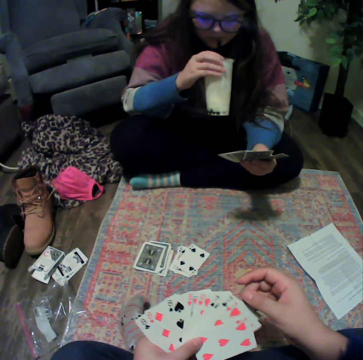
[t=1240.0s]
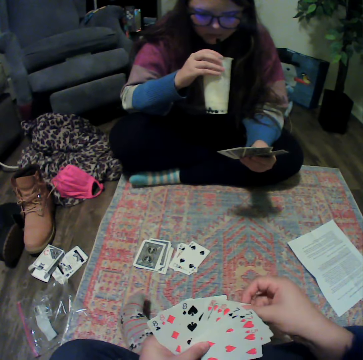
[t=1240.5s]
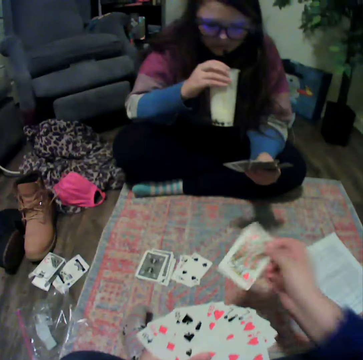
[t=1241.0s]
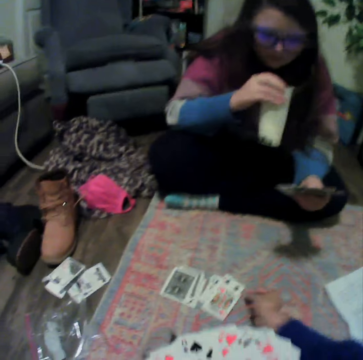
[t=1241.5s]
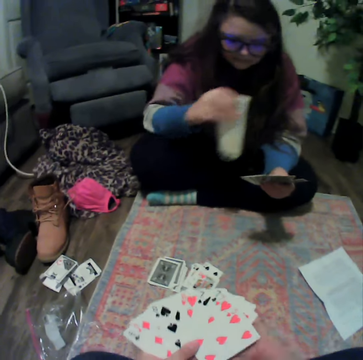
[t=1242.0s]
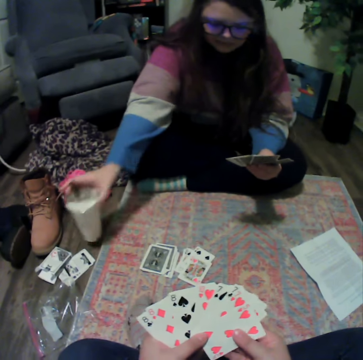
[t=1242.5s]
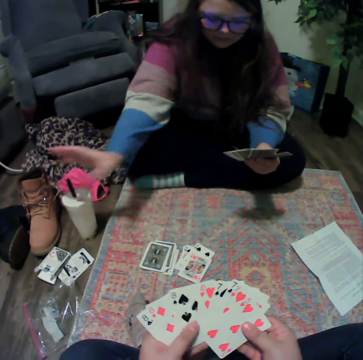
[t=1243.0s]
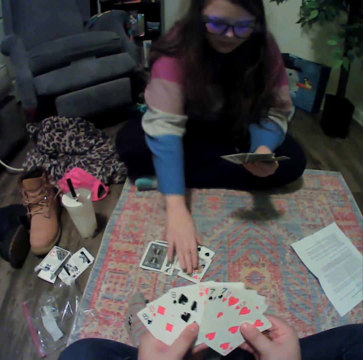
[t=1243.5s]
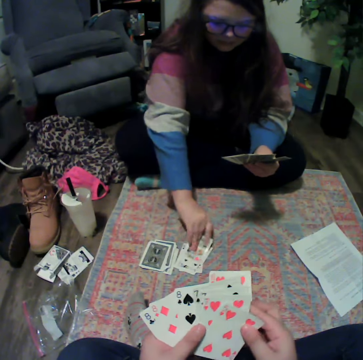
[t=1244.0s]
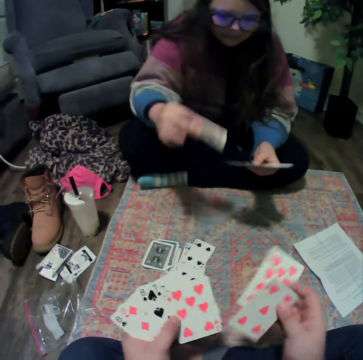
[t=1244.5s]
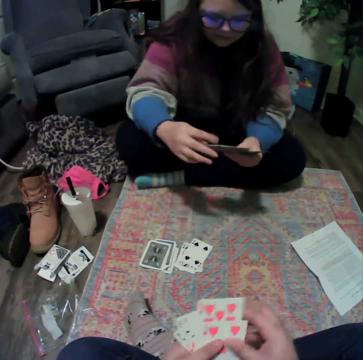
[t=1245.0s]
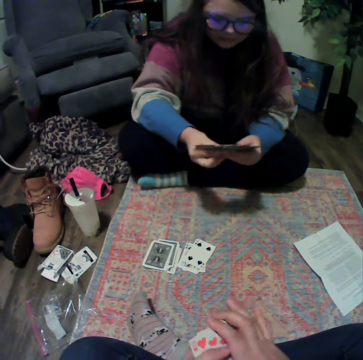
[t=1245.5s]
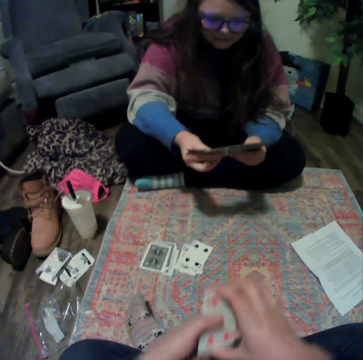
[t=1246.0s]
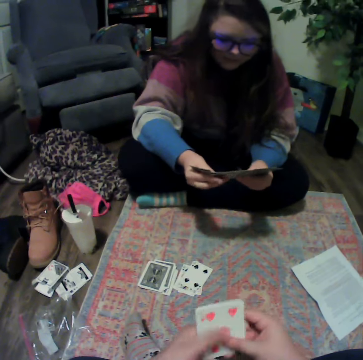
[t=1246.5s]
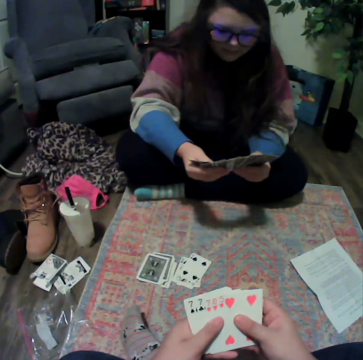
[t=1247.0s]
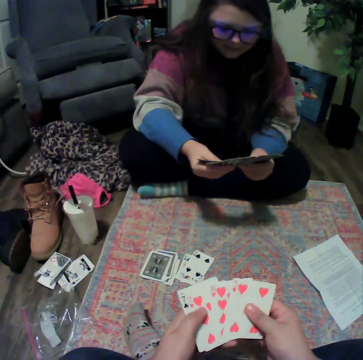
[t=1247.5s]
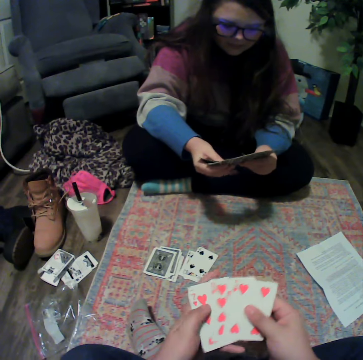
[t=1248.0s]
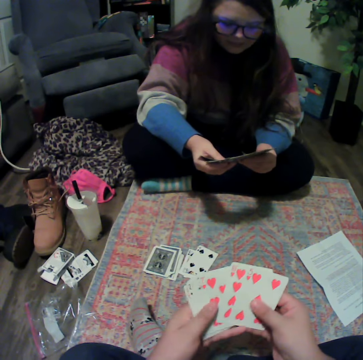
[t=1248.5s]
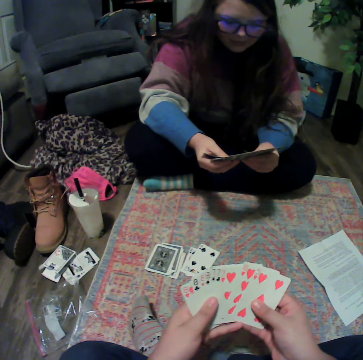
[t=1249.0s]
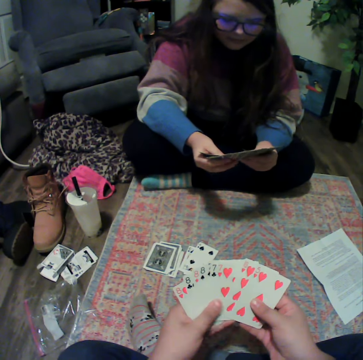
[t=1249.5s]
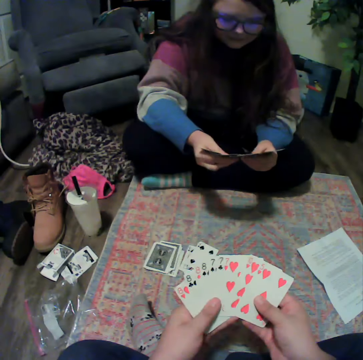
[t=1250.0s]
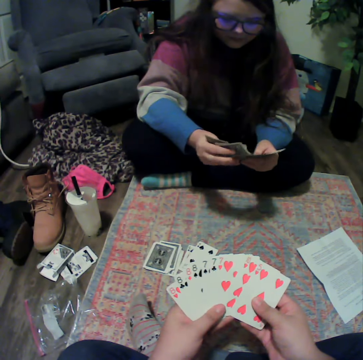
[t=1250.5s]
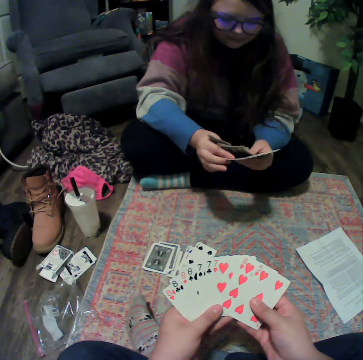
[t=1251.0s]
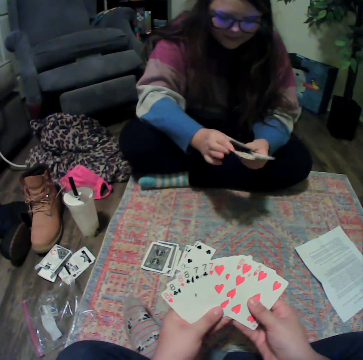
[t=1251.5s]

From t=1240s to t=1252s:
The camera wearer plays the card. A lady places the plastic cup on the floor and picks the card. The camera wearer reshuffles the cards. The lady reshuffles the cards. The camera wearer reshuffles the cards.

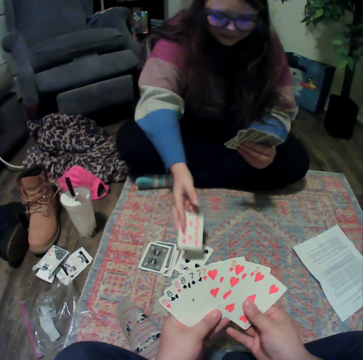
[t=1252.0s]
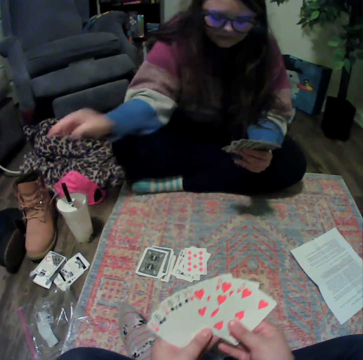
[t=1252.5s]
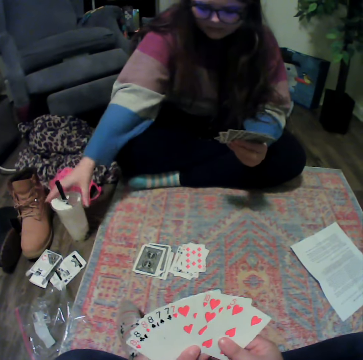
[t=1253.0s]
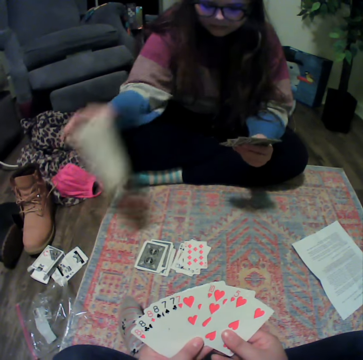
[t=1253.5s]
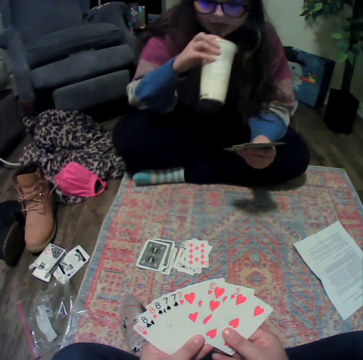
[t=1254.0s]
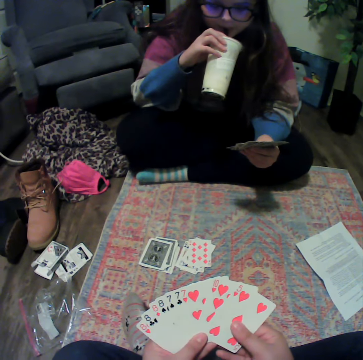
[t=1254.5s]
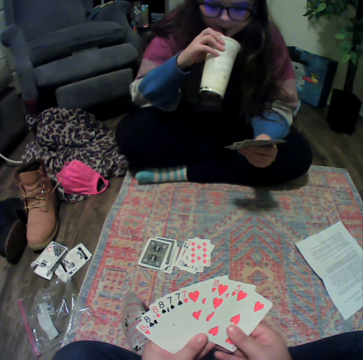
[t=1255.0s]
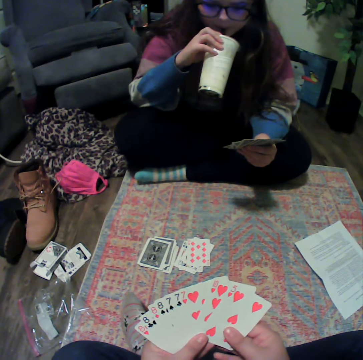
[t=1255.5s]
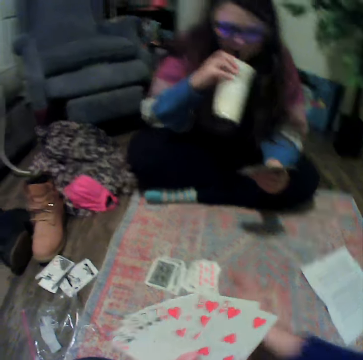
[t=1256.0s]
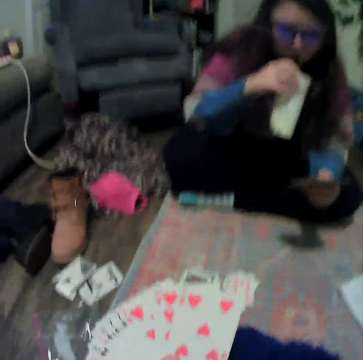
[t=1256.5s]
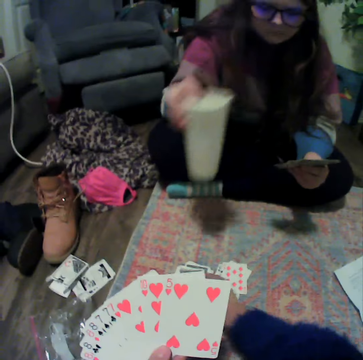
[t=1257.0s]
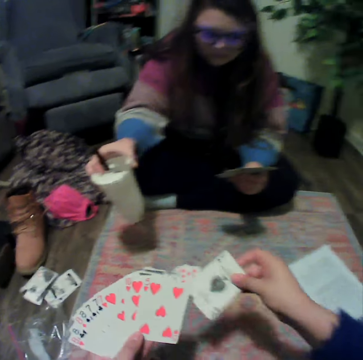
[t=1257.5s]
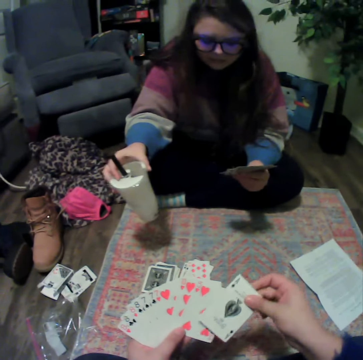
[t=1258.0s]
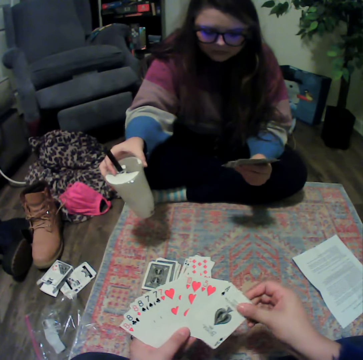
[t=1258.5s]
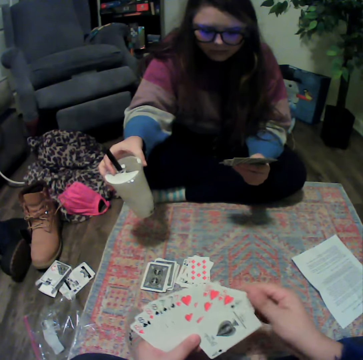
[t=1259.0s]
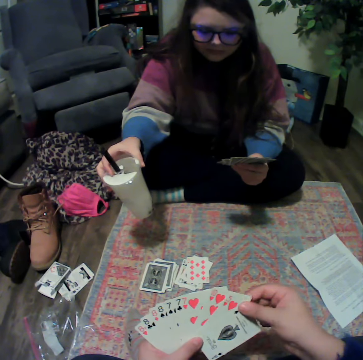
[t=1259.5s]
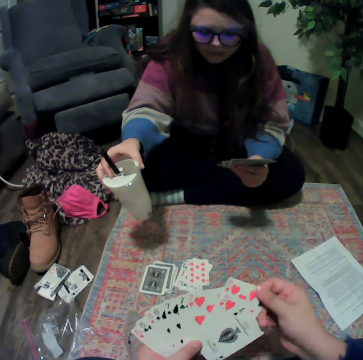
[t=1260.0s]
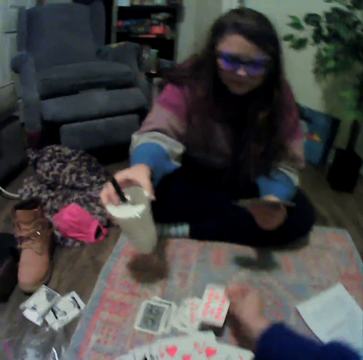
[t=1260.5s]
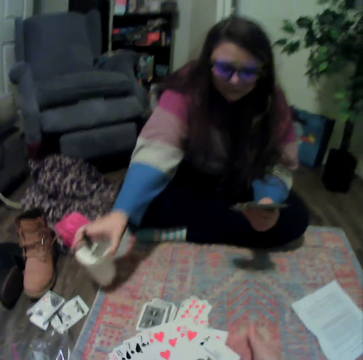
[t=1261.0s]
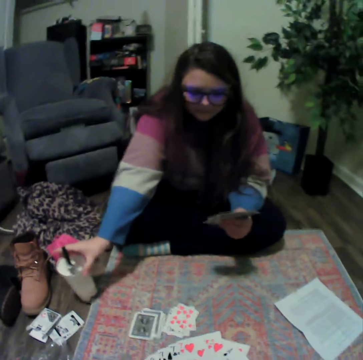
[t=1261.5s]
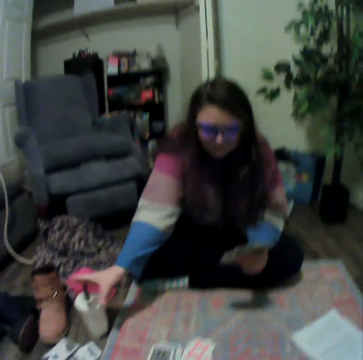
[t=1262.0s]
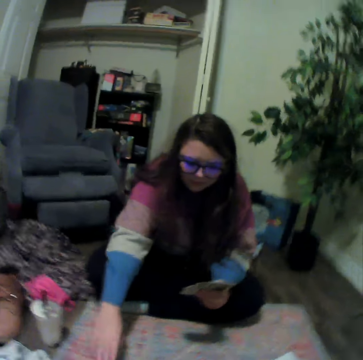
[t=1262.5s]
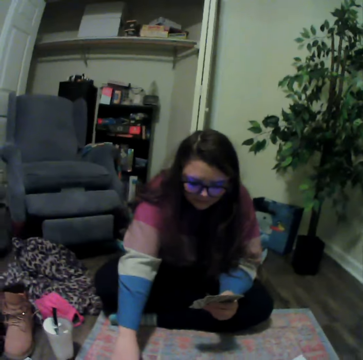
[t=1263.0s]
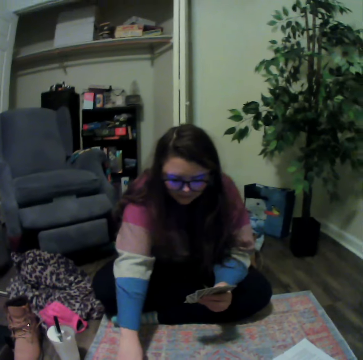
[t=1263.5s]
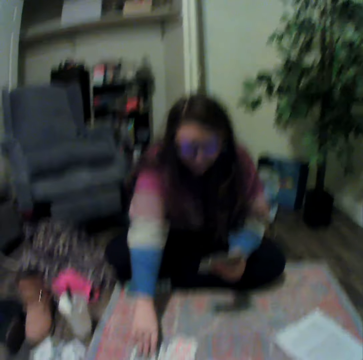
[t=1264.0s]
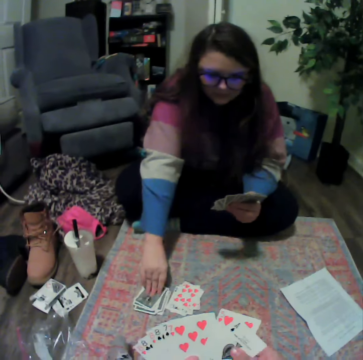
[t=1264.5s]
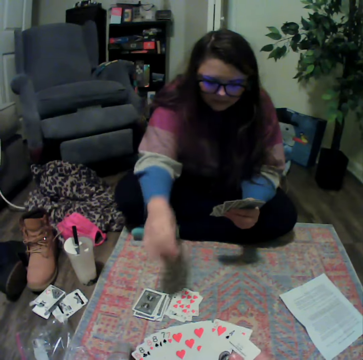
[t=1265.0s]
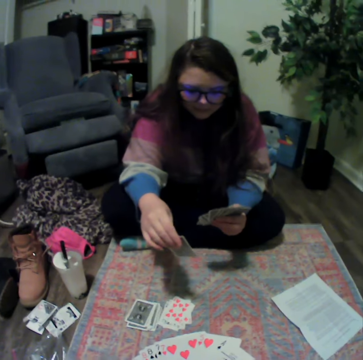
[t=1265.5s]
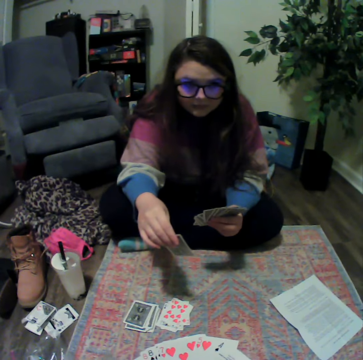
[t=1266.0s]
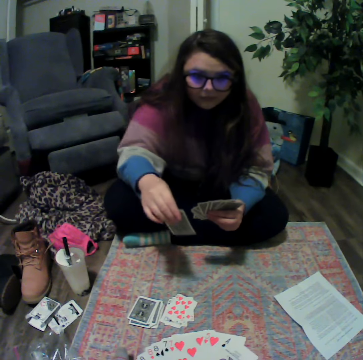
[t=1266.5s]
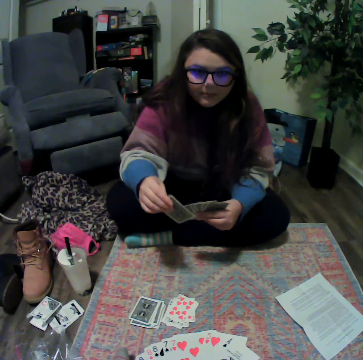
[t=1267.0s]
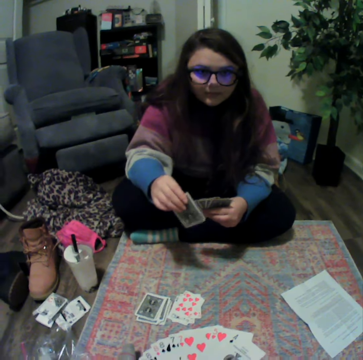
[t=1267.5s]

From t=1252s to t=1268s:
A lady plays the card, picks the plastic cup and drinks something. The camera wearer picks the card and plays the card. The lady places the plastic cup on the floor and picks the card. The camera wearer looks around.

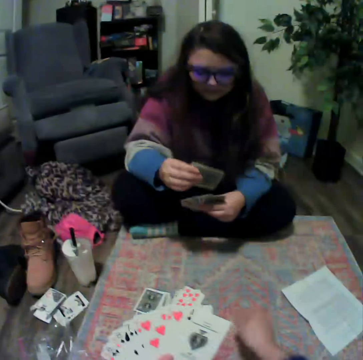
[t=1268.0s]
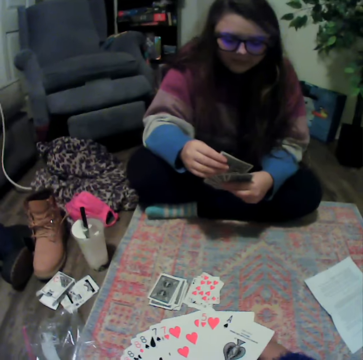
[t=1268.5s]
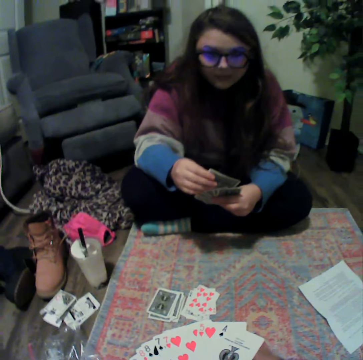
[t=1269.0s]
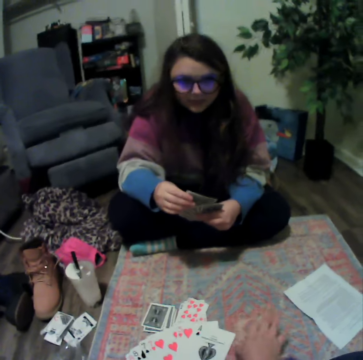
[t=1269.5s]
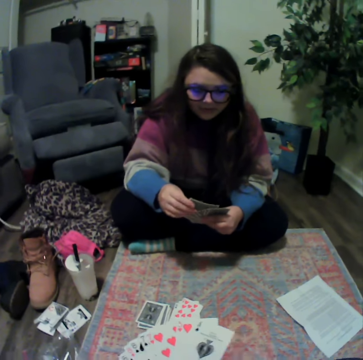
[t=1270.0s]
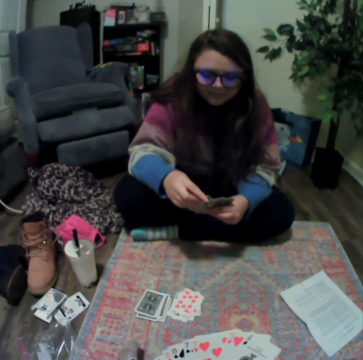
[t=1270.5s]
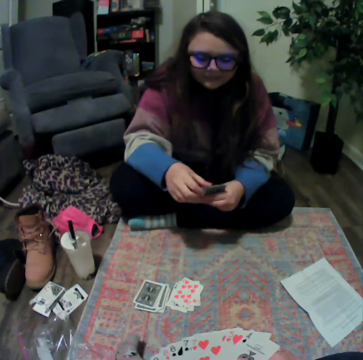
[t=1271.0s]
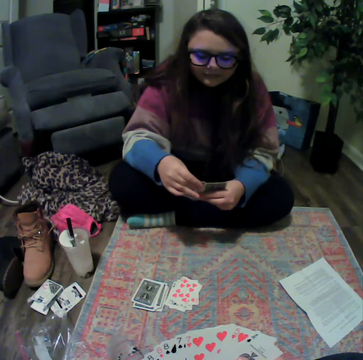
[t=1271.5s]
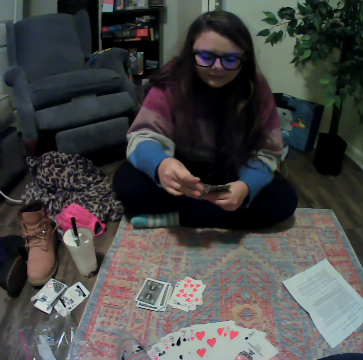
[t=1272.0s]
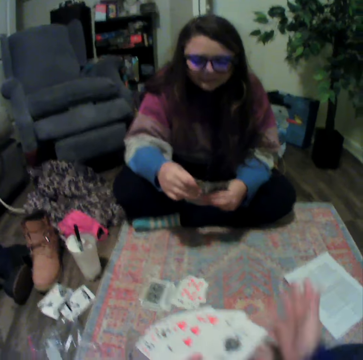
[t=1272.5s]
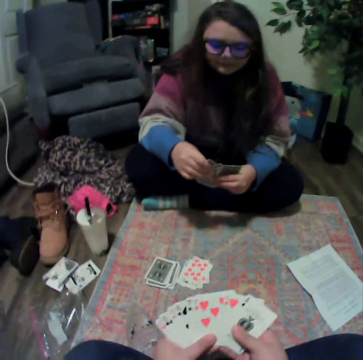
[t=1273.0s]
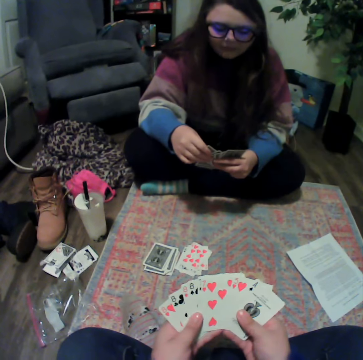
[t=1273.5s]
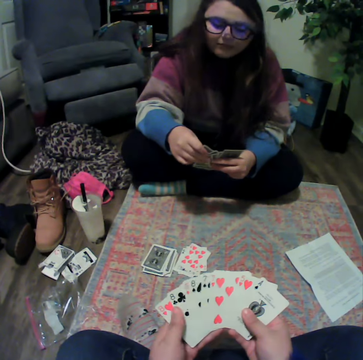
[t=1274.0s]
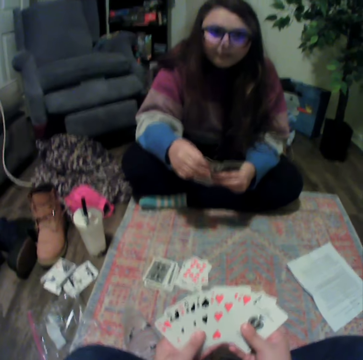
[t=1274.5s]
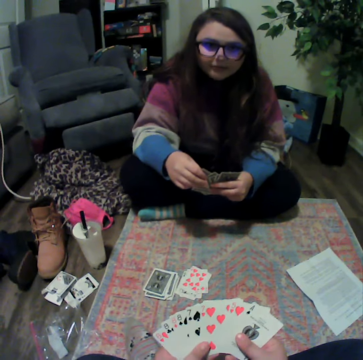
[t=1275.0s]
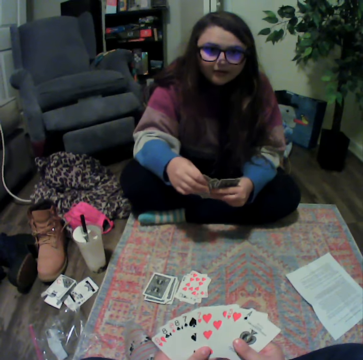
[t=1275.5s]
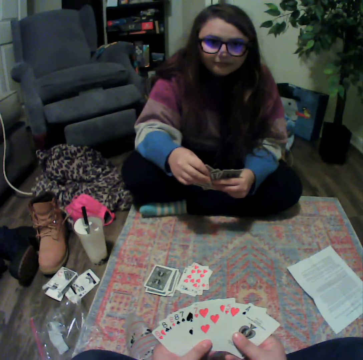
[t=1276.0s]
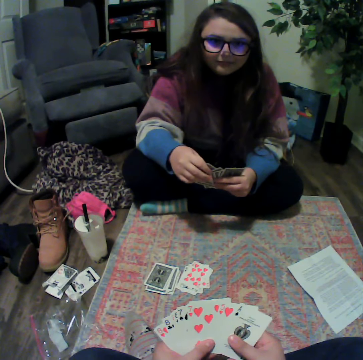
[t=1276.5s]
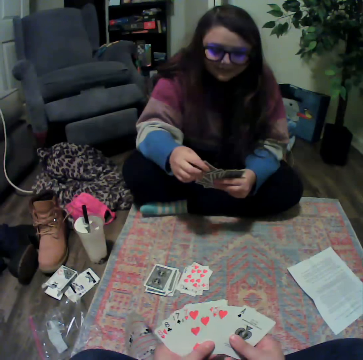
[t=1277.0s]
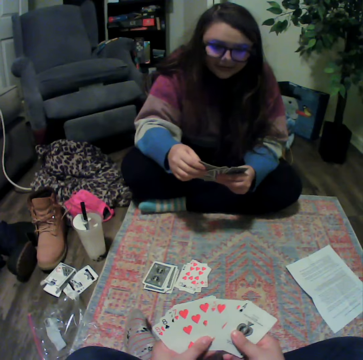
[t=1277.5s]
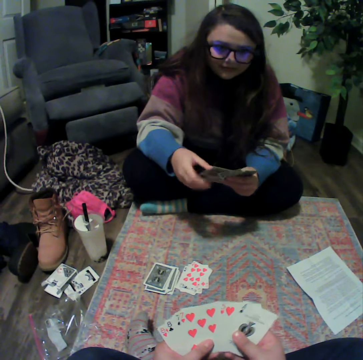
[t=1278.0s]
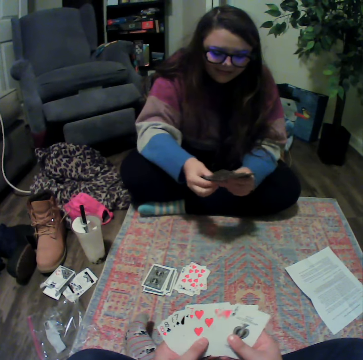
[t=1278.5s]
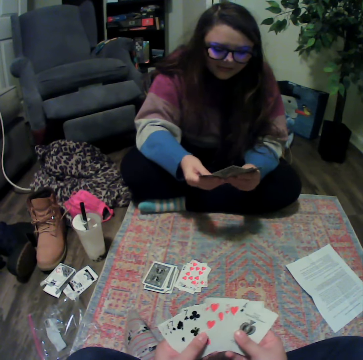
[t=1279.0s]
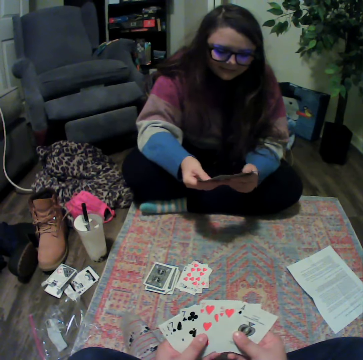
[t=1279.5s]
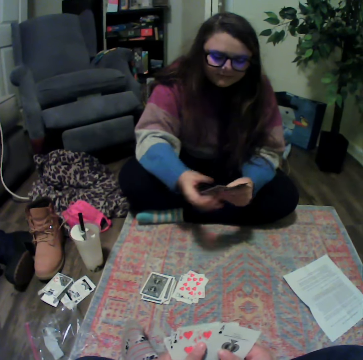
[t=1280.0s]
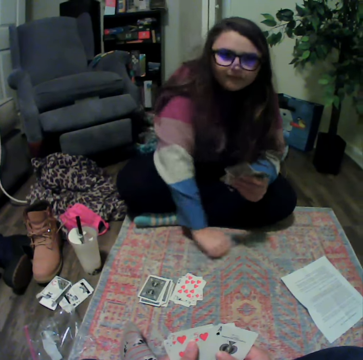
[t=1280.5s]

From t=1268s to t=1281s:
The camera wearer talks with a lady. They reshuffle the cards. They talk with the lady. They reshuffle the cards. The lady reshuffles the cards.
